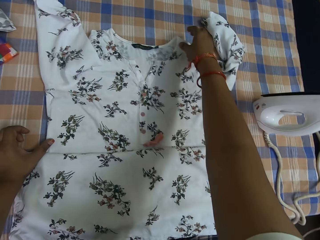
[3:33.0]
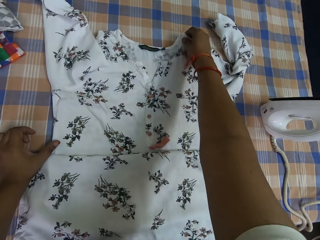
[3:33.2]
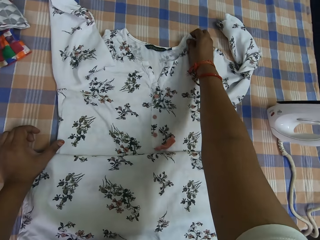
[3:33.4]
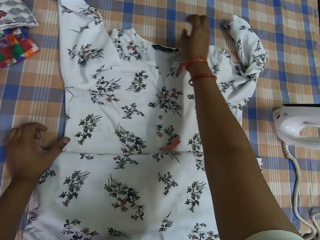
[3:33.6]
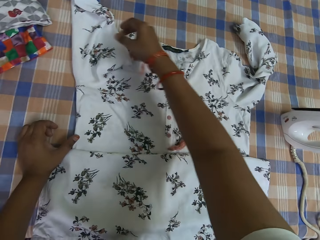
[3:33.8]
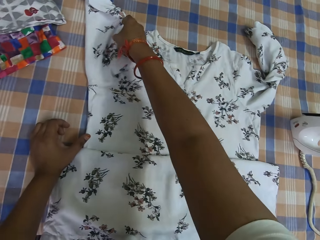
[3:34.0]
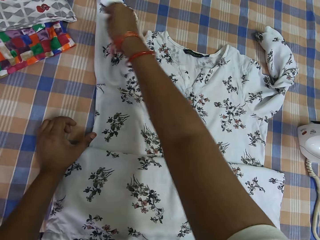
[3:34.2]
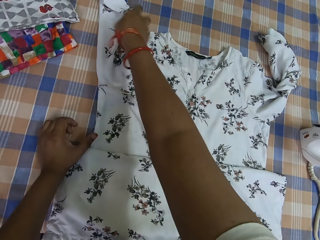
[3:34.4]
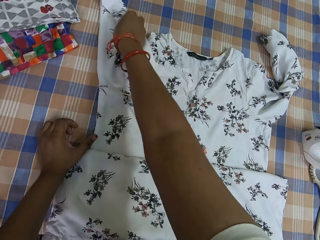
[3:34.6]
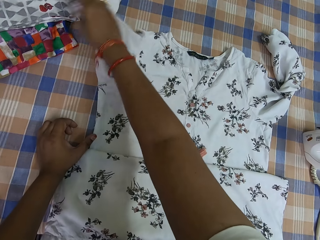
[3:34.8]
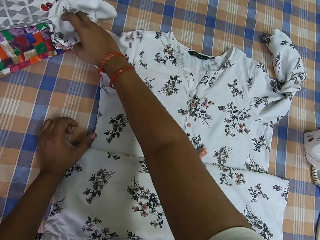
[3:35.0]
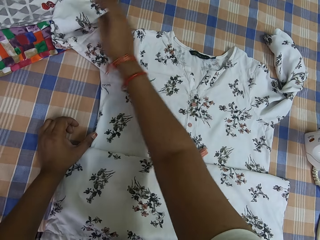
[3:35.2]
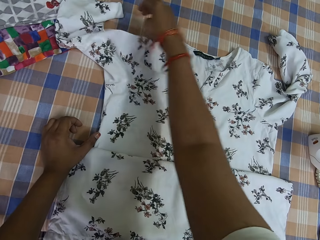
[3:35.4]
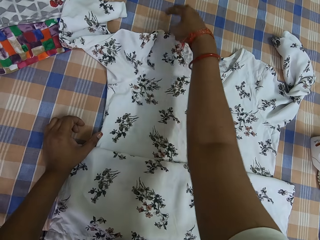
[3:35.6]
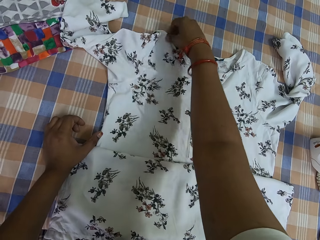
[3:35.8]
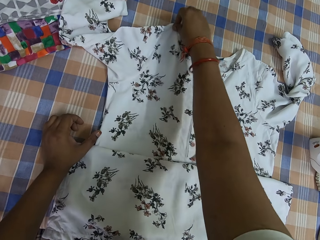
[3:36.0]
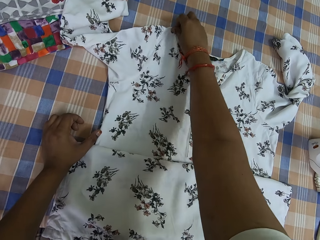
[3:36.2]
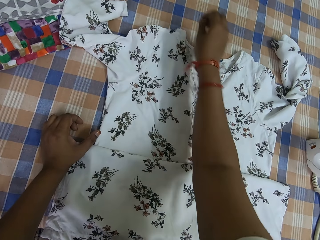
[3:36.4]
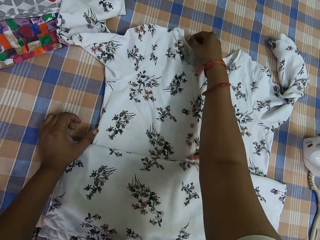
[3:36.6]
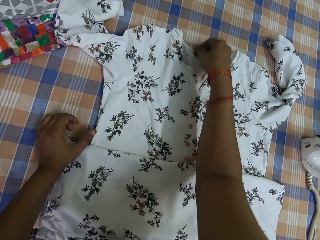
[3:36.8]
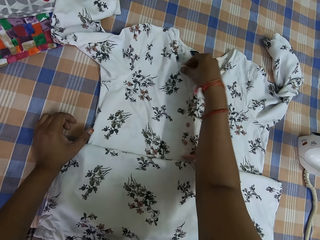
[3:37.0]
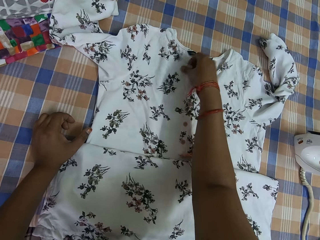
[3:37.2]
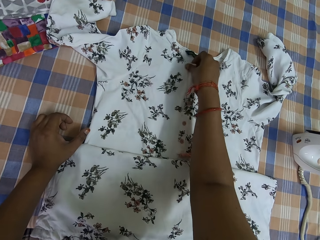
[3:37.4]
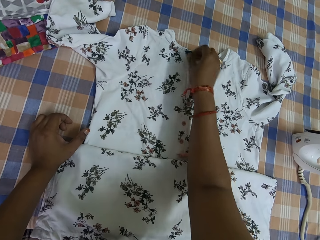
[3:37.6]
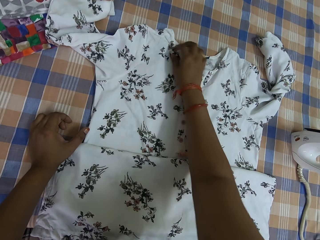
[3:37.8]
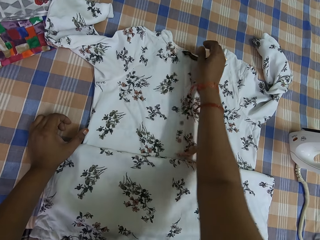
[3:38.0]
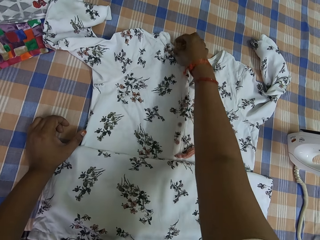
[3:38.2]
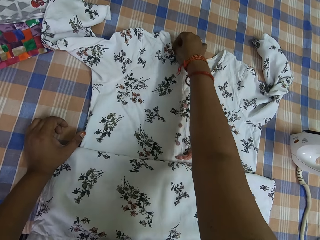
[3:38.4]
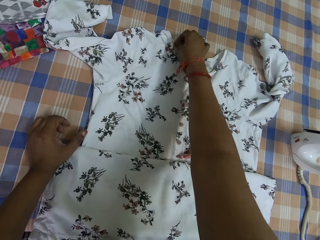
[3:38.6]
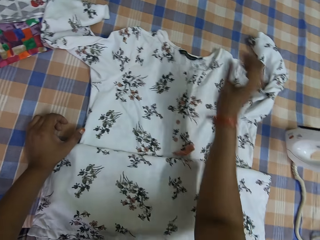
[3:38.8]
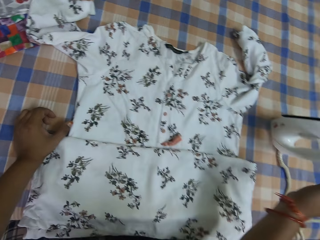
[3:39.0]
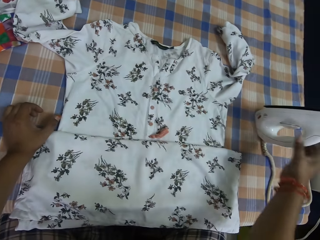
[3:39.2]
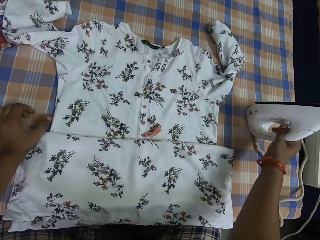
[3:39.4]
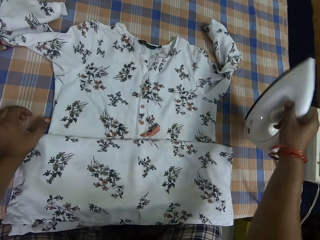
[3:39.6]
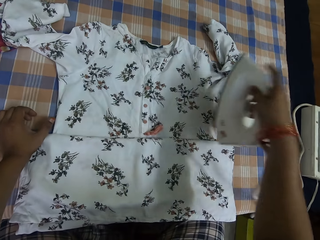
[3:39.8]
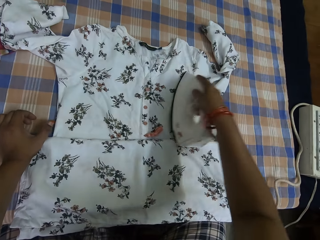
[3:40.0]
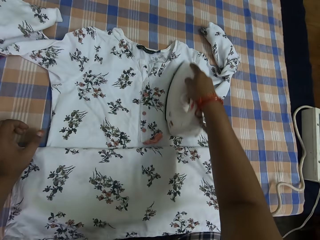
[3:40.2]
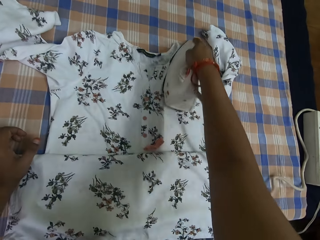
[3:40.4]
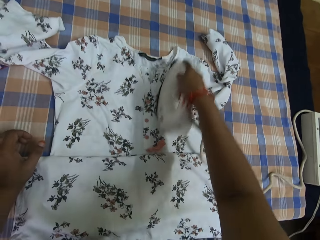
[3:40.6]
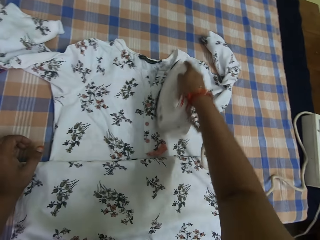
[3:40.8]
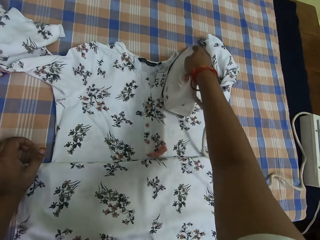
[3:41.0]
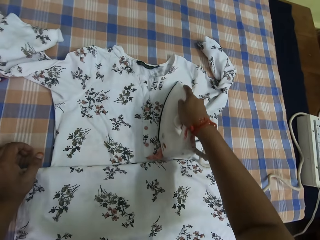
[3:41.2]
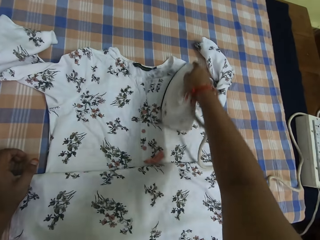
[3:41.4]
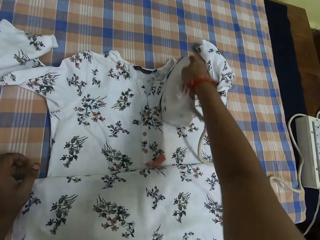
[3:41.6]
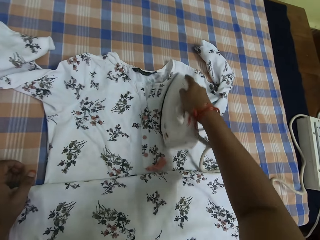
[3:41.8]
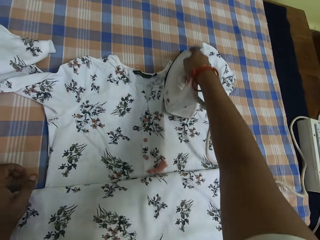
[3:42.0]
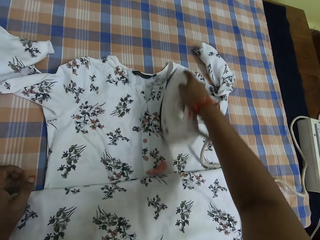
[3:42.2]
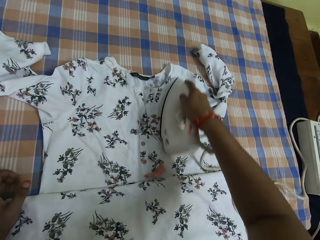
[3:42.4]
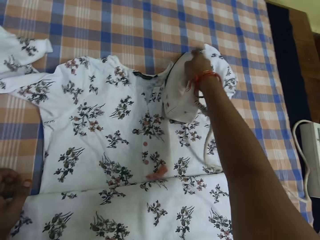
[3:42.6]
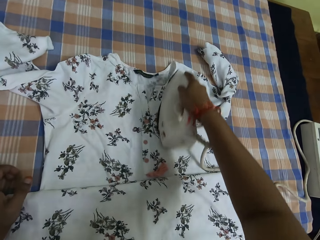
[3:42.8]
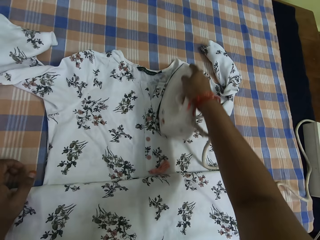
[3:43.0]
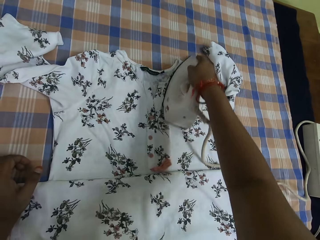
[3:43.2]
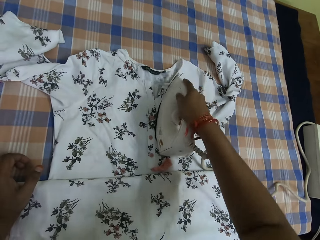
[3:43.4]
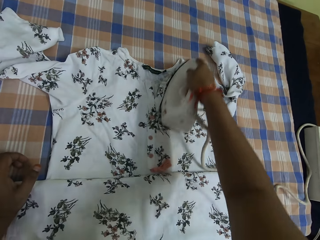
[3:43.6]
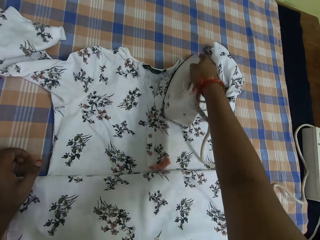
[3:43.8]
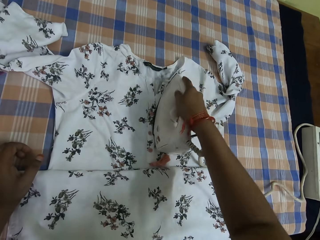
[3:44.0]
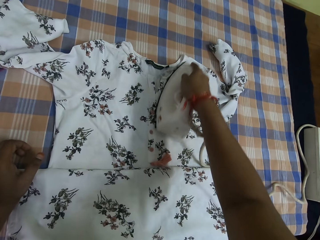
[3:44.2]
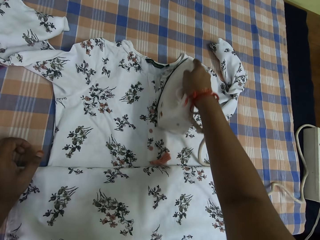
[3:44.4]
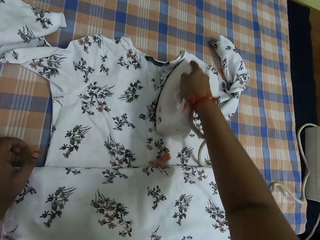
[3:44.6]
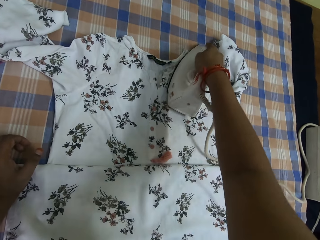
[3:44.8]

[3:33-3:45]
The camera wearer adjusts the dress with her right hand. She picks up the iron from the iron table. She irons the dress with the iron.

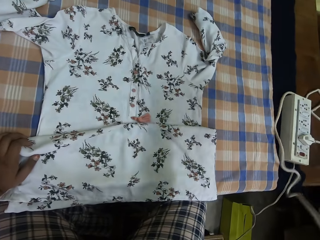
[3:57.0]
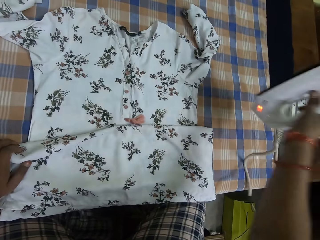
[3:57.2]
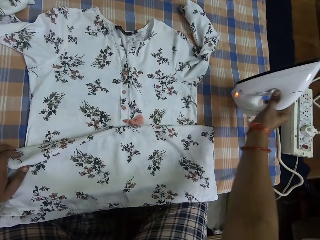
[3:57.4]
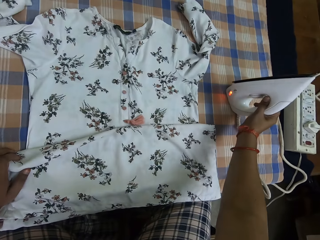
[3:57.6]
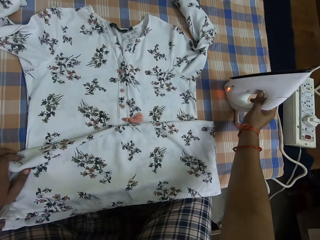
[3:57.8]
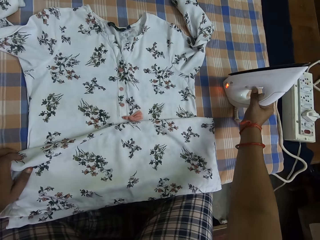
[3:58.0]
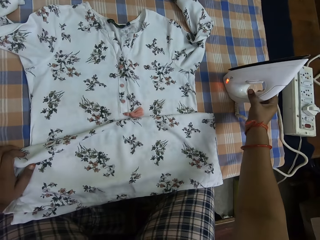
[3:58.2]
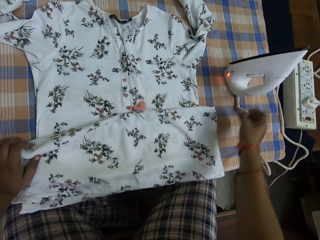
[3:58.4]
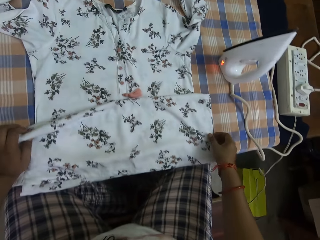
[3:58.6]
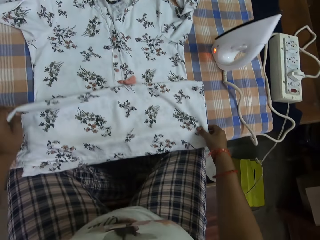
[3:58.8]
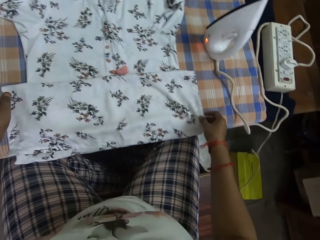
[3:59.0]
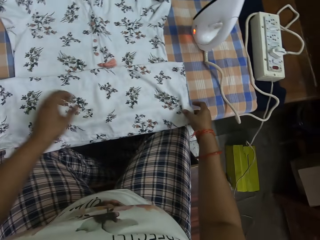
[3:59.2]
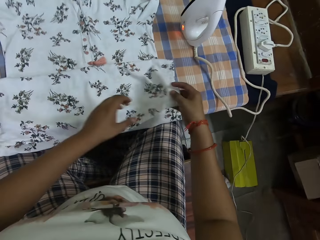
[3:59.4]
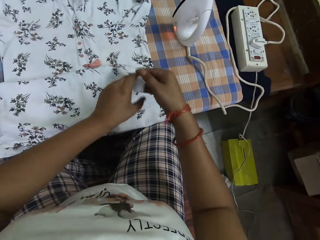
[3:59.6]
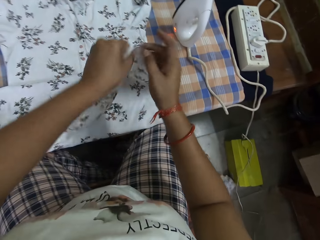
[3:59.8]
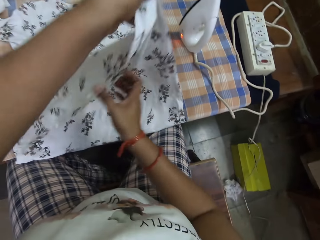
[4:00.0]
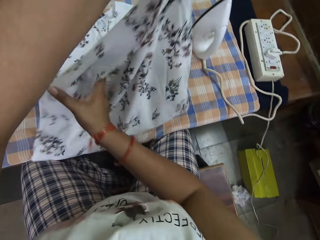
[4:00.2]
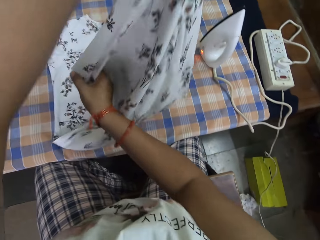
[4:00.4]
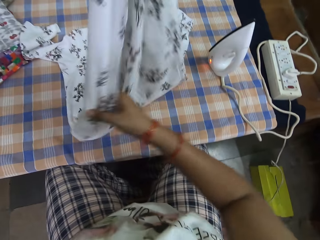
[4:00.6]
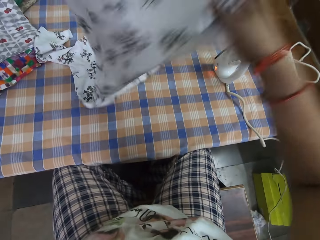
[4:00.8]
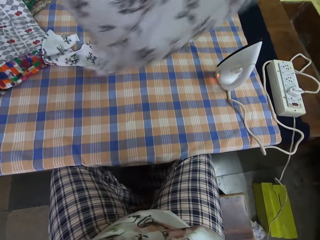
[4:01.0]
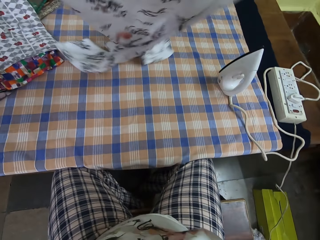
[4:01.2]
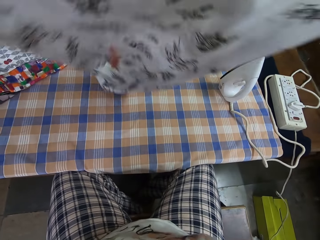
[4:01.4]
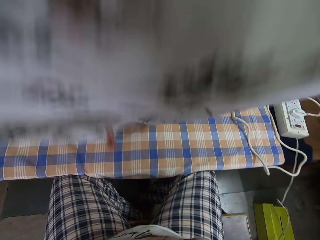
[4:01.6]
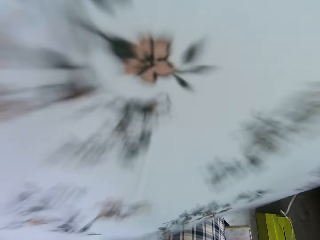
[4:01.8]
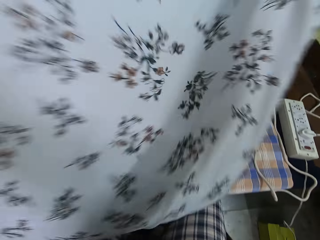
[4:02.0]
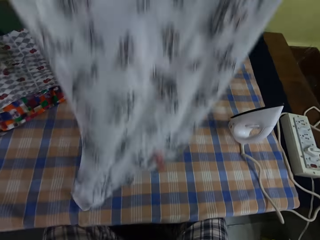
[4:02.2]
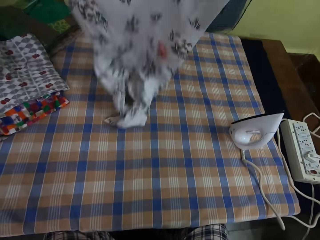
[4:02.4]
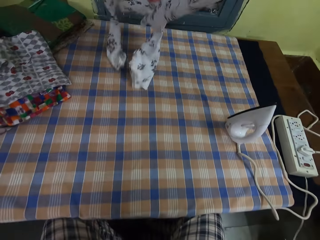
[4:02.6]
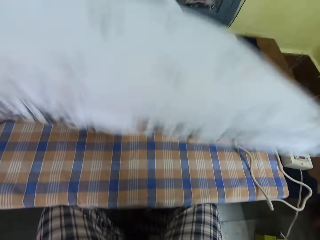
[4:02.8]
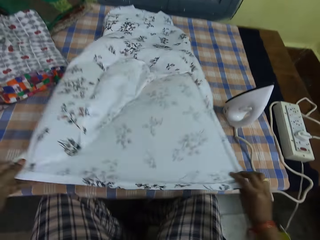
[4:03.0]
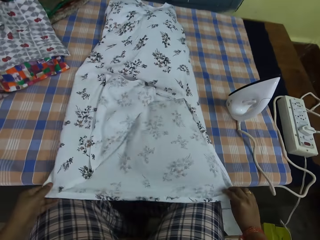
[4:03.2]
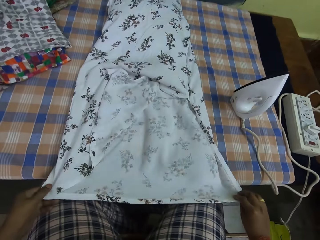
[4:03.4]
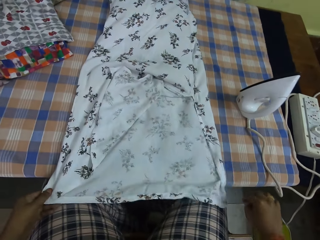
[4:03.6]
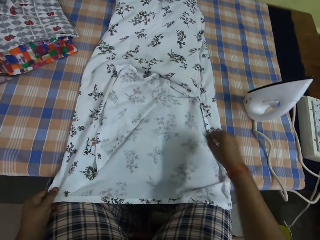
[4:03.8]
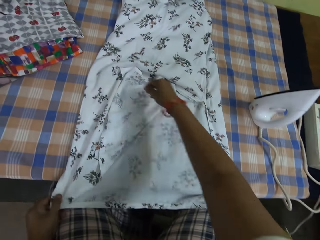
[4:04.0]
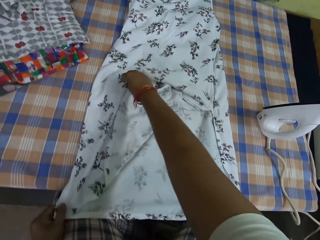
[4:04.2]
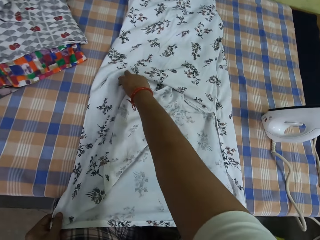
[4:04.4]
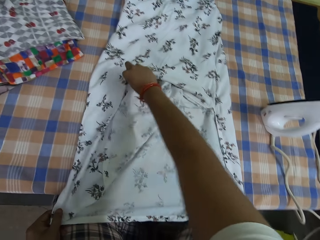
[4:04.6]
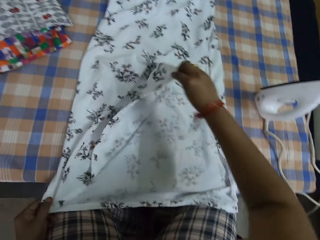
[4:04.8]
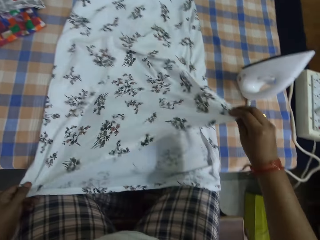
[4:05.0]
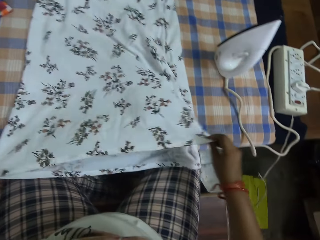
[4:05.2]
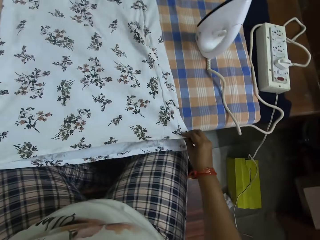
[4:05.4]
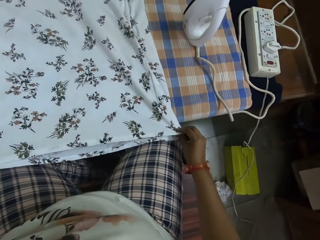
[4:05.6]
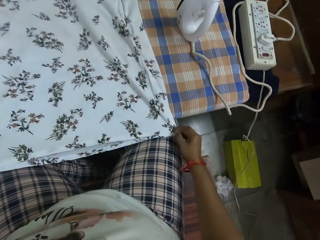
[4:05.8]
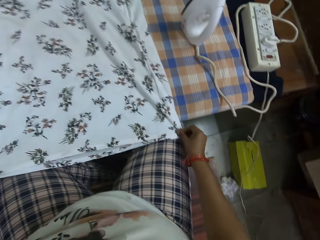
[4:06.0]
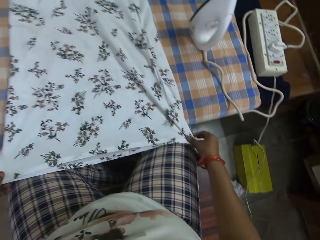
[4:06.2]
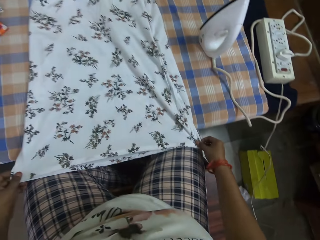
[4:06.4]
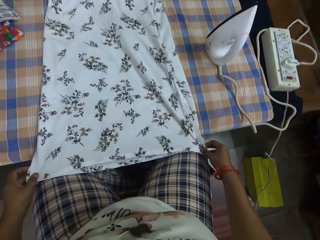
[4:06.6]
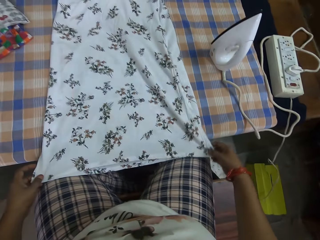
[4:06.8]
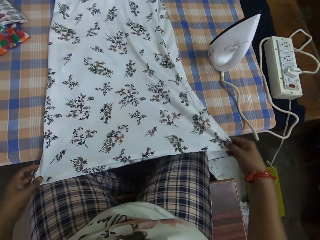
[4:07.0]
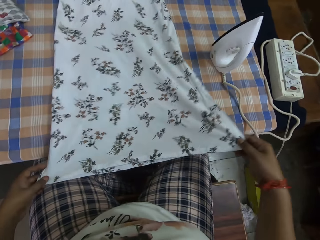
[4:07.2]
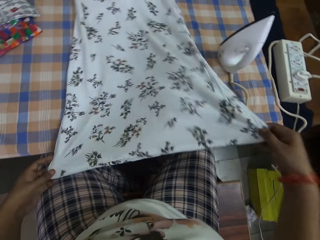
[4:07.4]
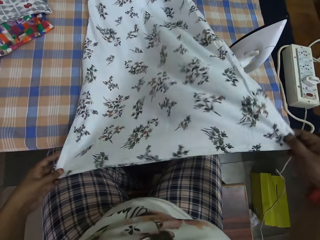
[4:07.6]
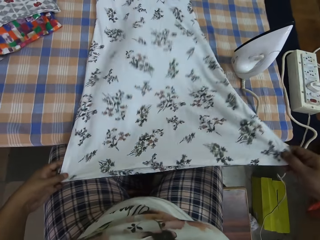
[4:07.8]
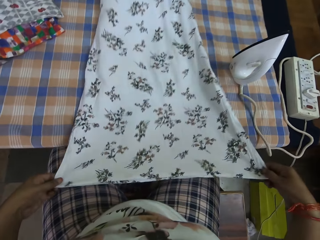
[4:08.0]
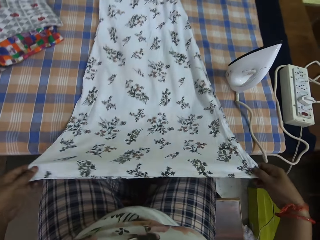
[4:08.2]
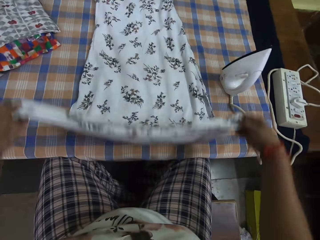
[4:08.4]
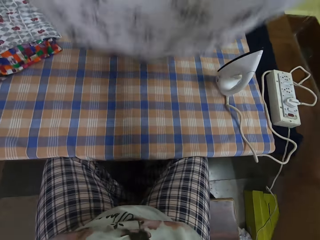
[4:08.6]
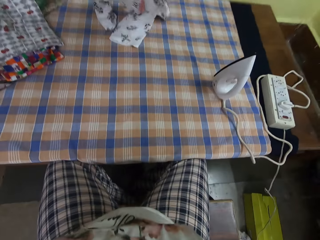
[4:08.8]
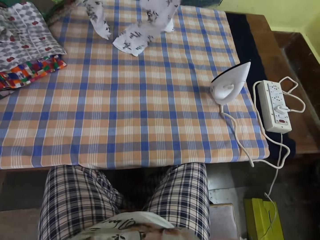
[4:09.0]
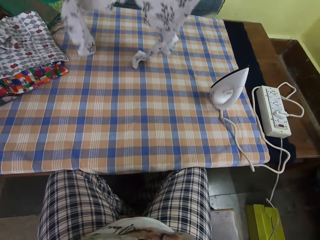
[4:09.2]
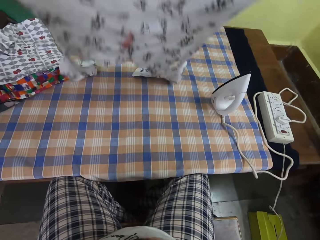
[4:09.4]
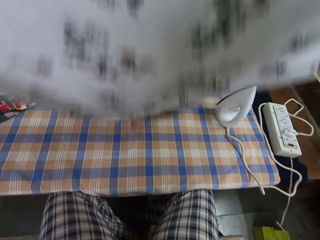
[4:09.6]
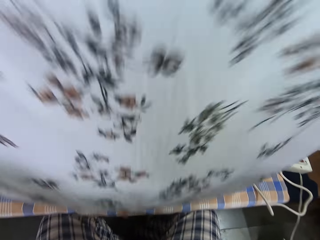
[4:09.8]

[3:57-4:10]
The camera wearer places the iron on the iron table. They pick up the cloth and put down the cloth. They adjust the dress with both hands. They lift the dress.
